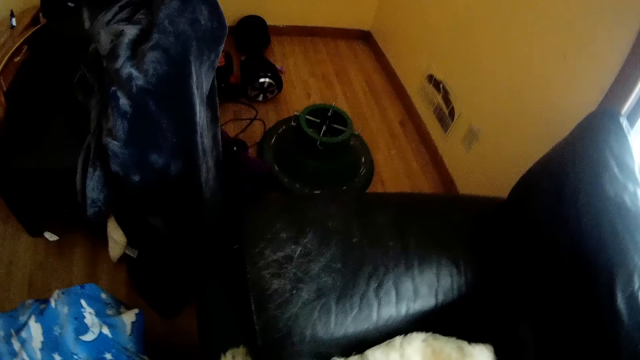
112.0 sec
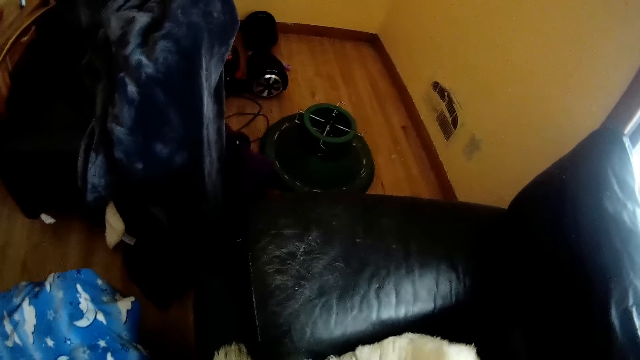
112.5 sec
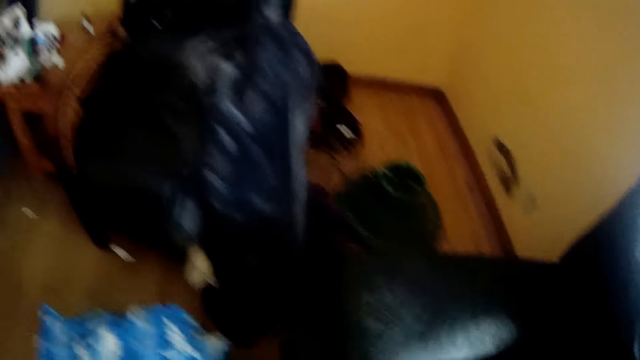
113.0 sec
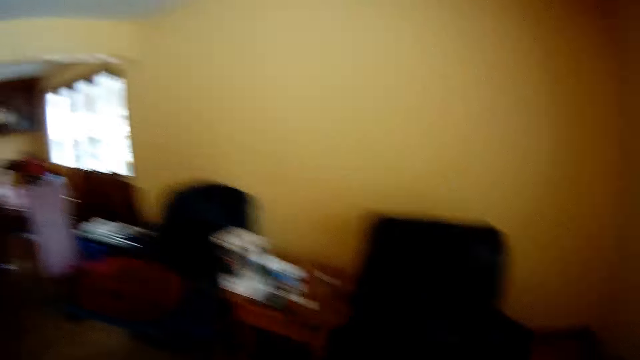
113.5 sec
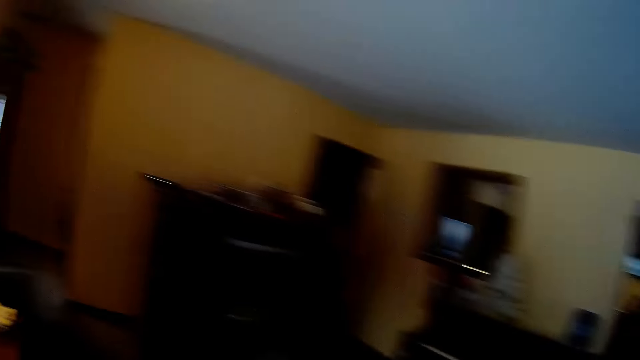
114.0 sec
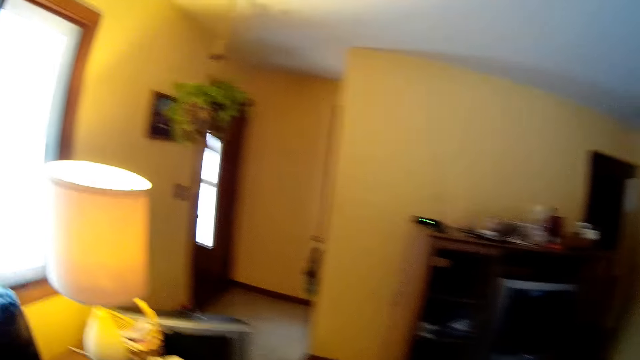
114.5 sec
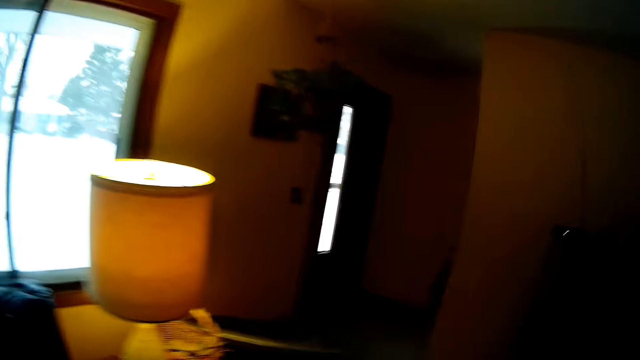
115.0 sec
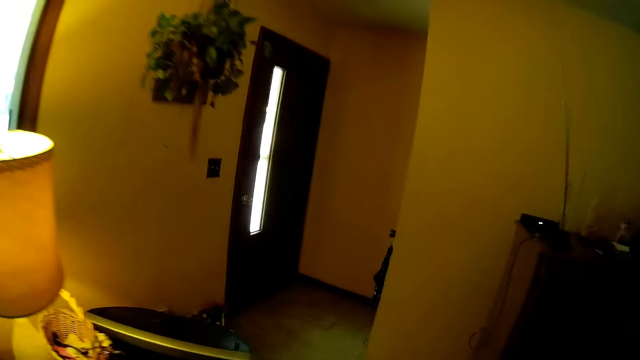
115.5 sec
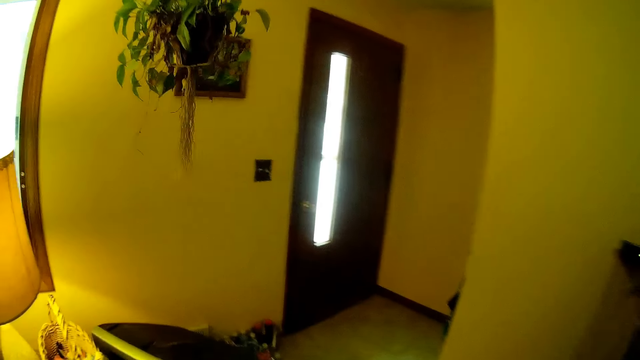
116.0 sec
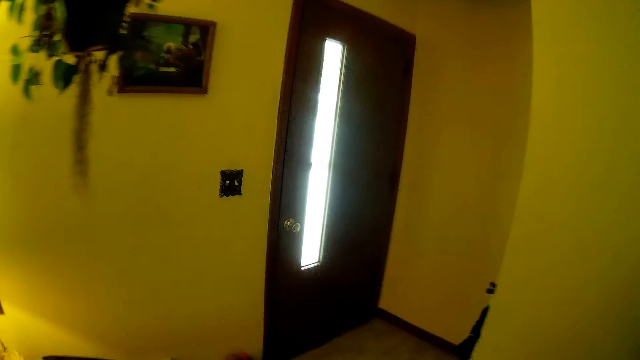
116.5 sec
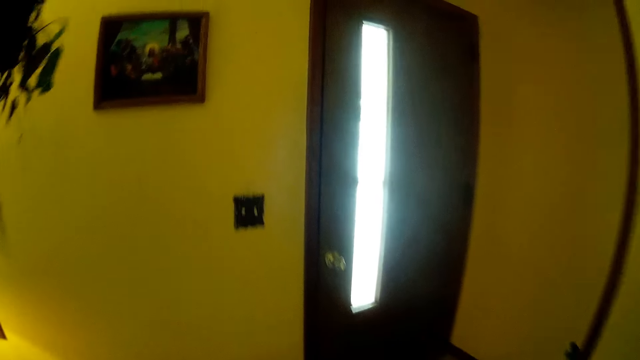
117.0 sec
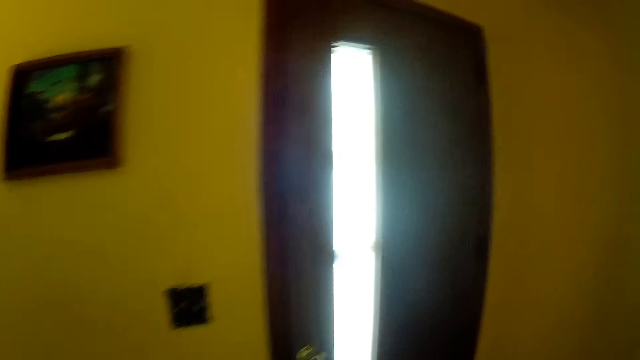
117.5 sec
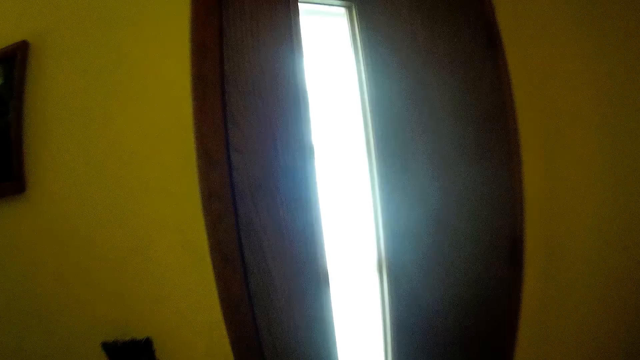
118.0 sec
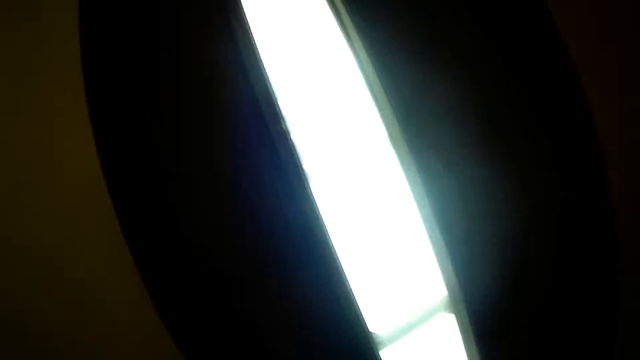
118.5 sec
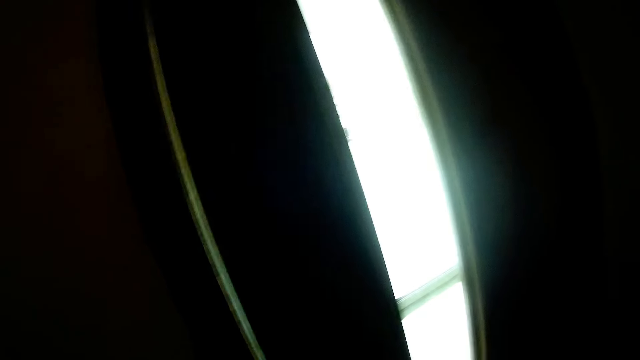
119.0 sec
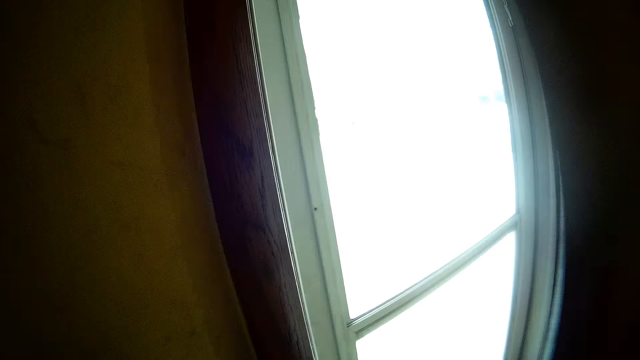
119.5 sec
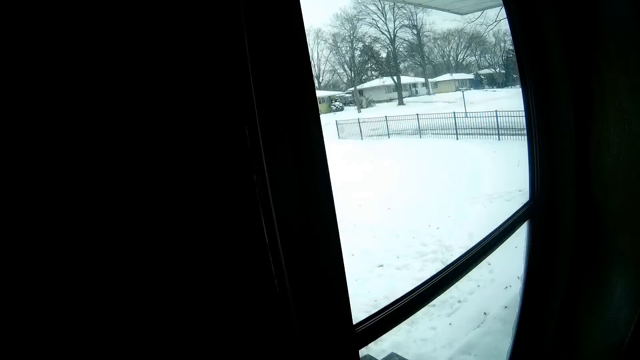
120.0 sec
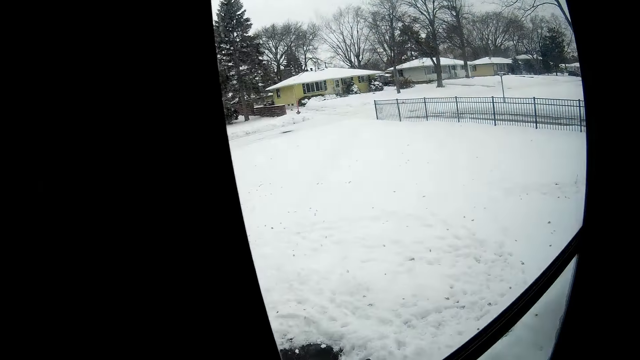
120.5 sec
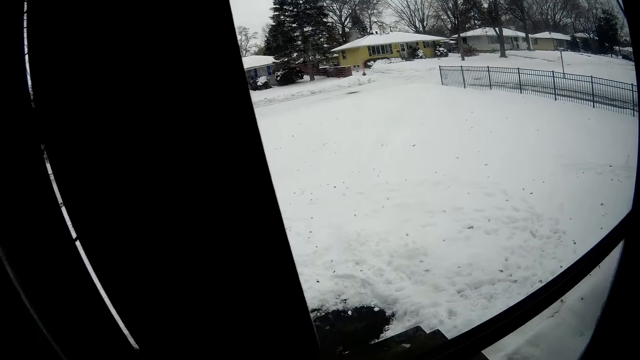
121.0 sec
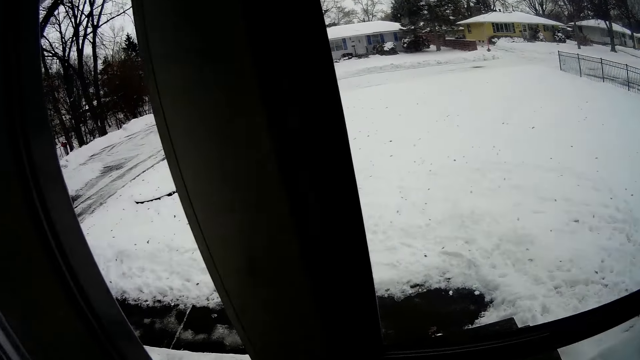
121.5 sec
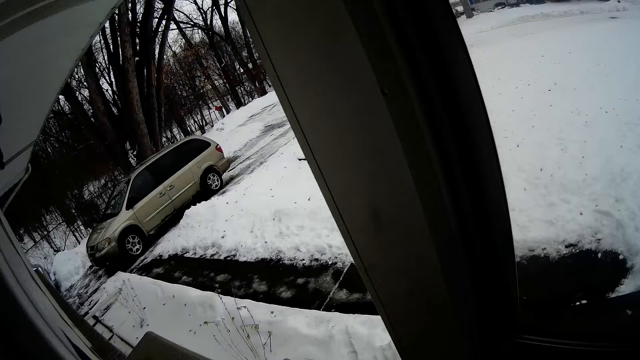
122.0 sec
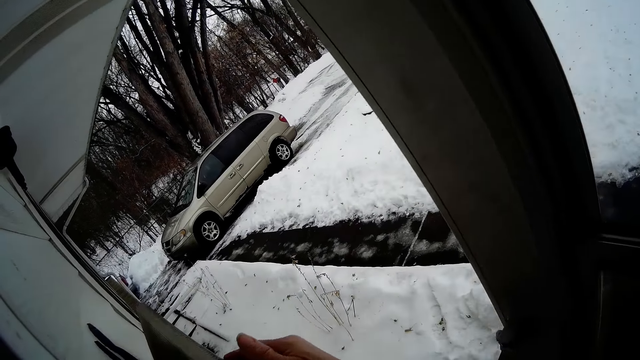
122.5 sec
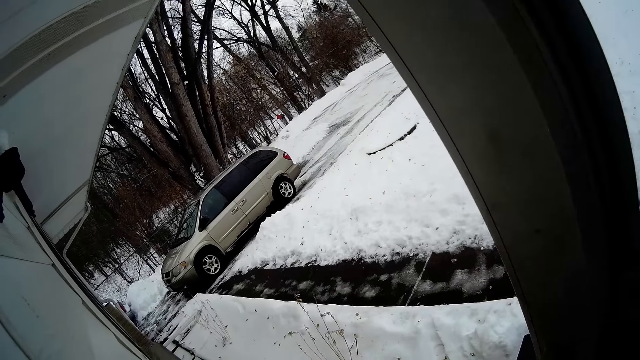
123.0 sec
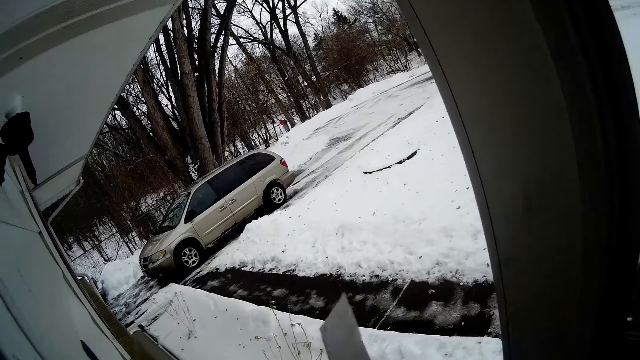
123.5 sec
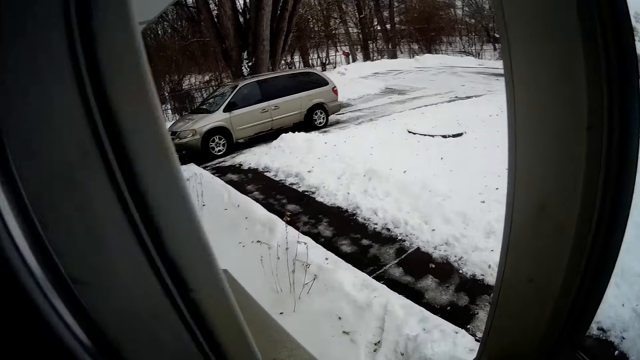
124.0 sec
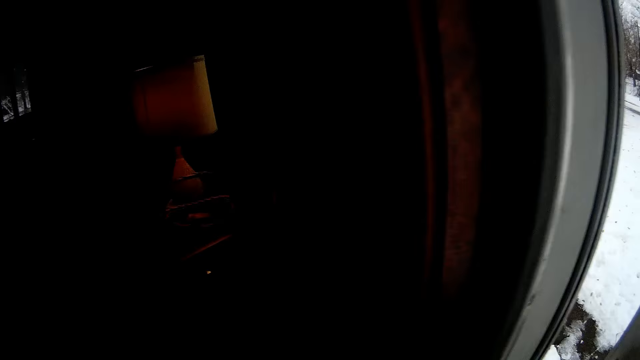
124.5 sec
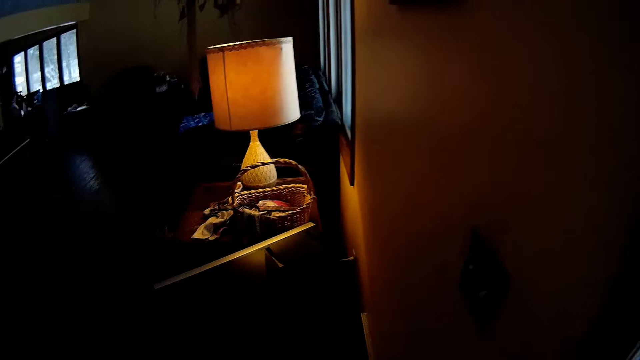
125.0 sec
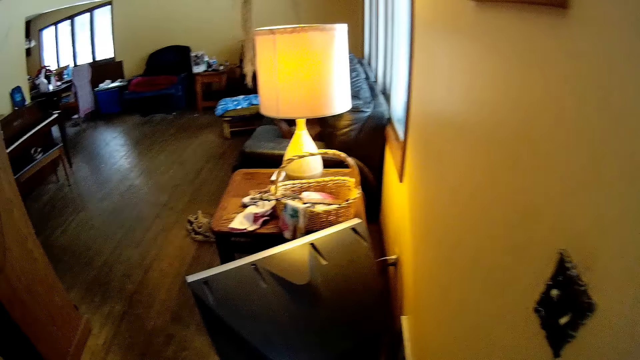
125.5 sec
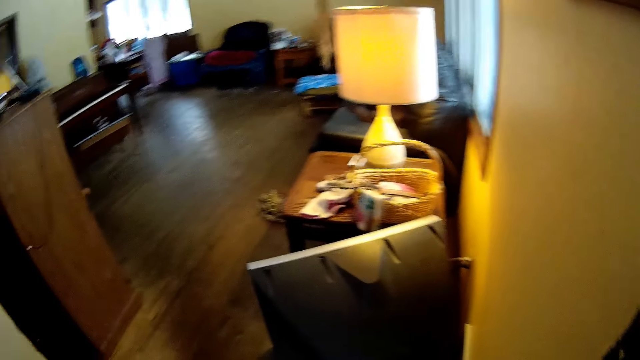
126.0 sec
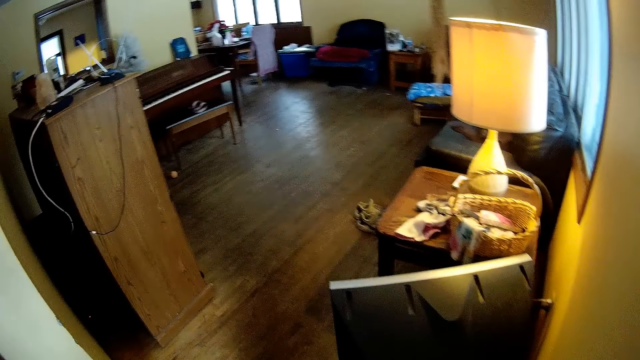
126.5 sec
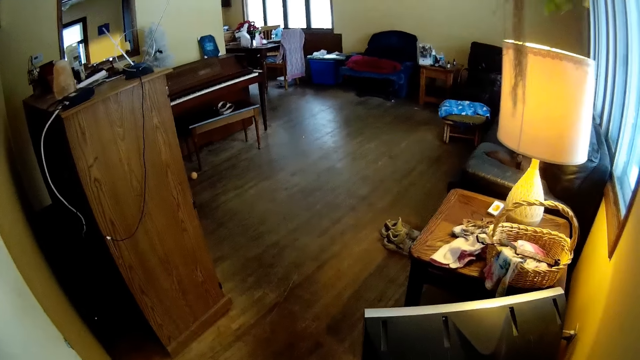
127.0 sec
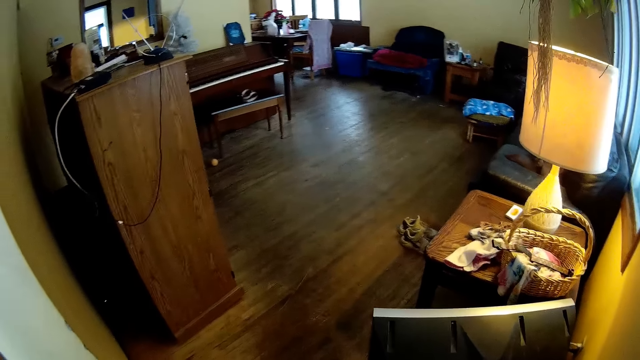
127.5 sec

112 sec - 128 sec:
The camera wearer moves around the house. They walk to a door of the house. They open the door of the house. They open the glass door. They take out mail from the mailbox.

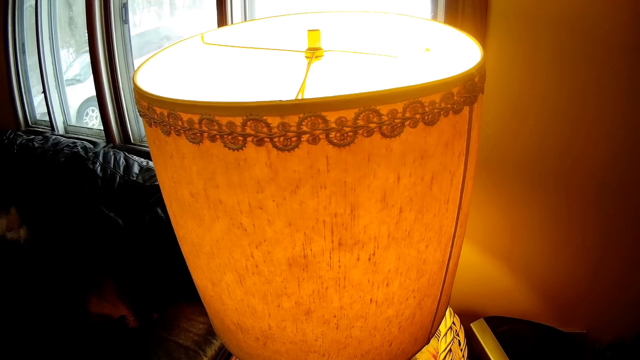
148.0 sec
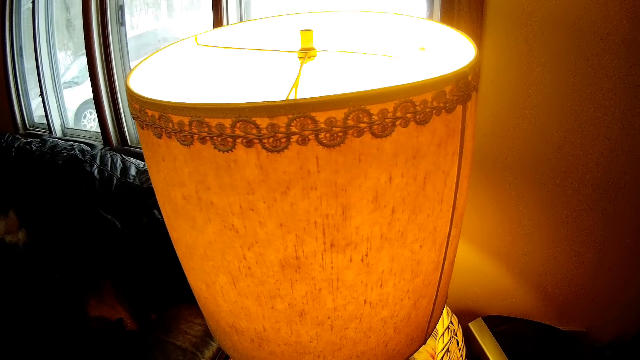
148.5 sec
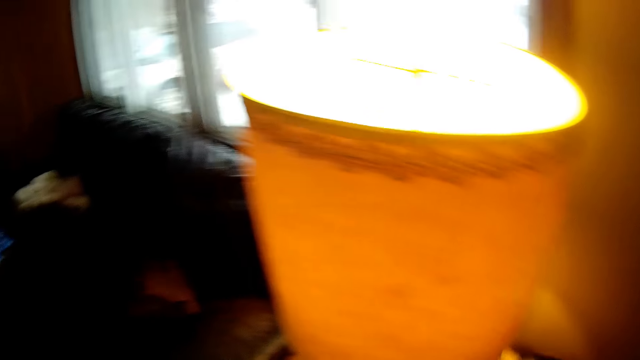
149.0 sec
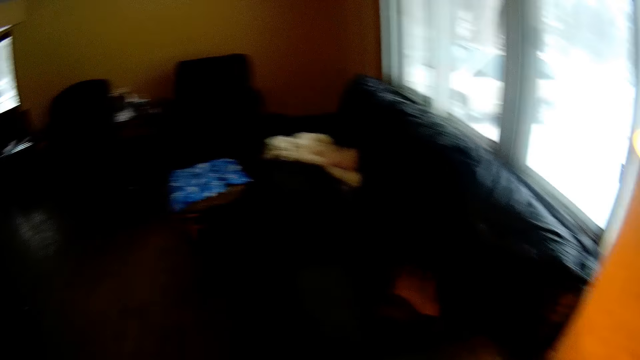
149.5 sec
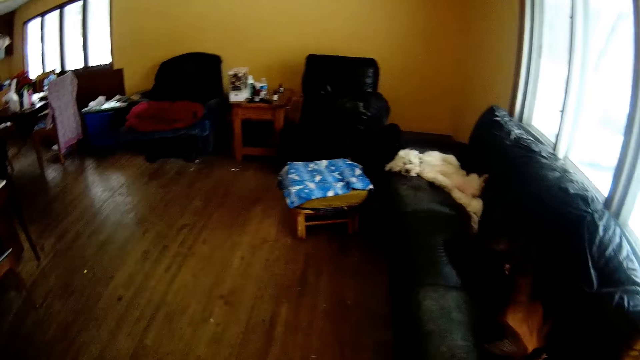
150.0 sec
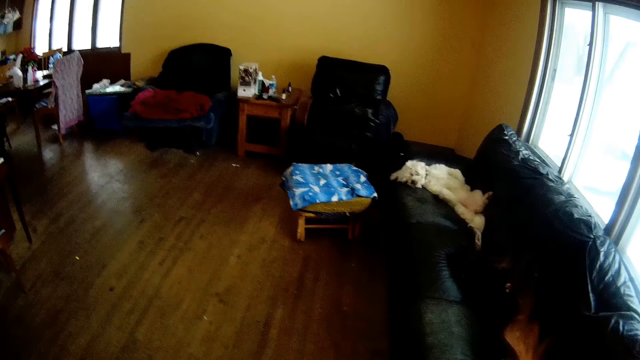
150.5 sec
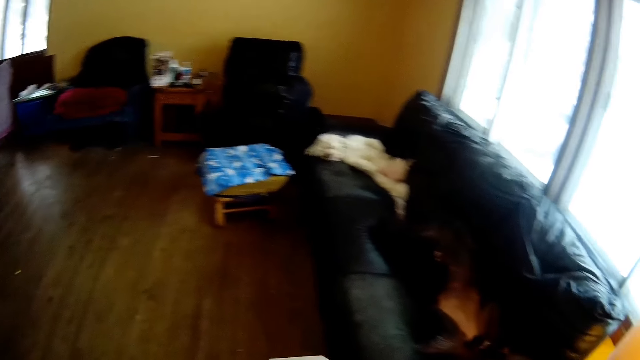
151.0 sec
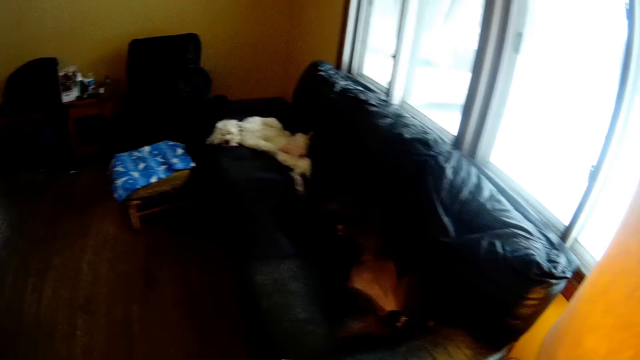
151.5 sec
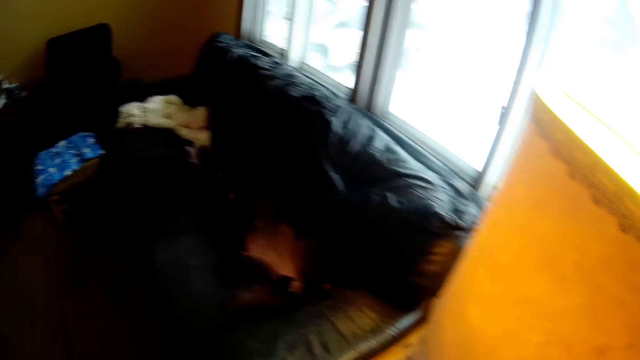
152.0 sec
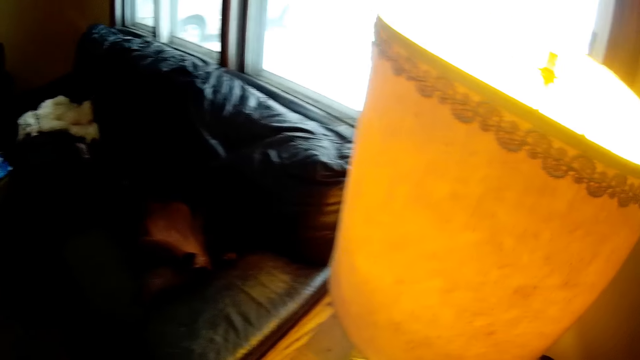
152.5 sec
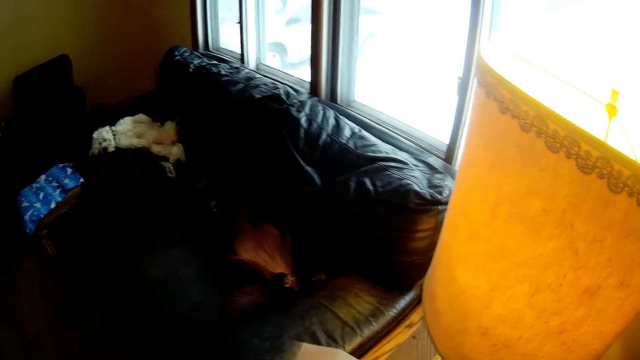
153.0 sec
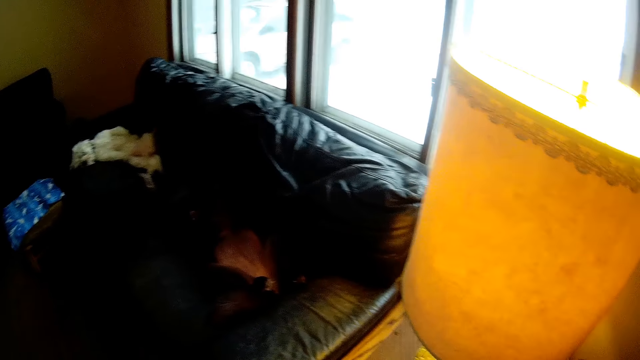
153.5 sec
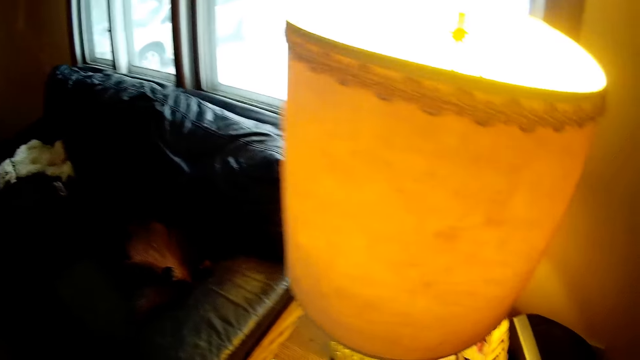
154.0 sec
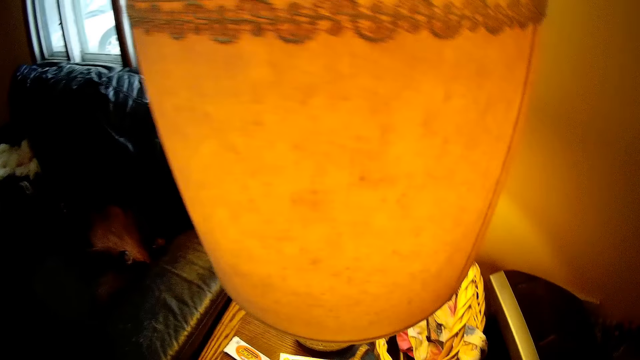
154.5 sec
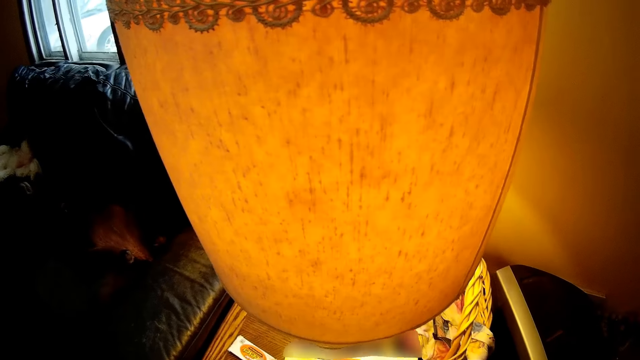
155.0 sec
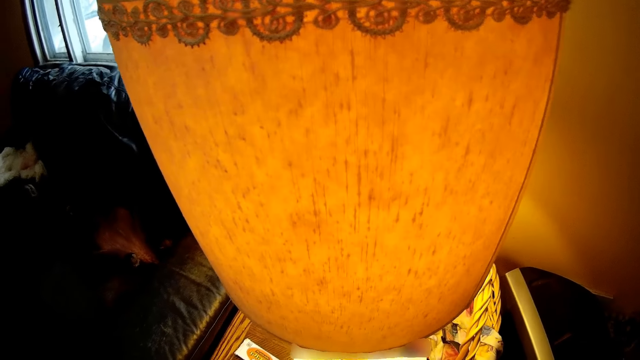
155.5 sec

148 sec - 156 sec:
The camera wearer looks around.
